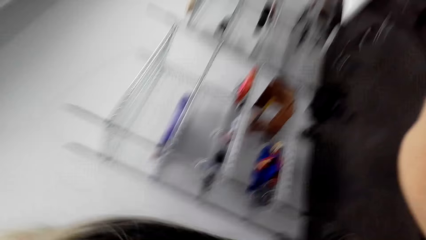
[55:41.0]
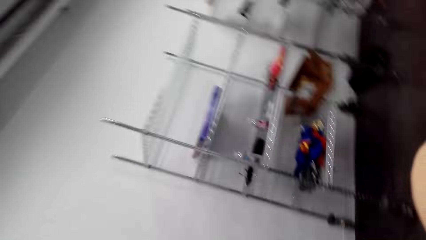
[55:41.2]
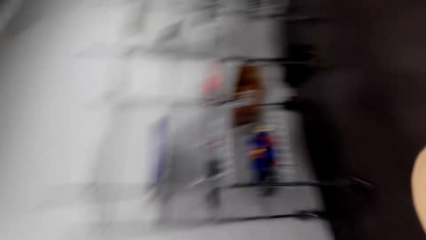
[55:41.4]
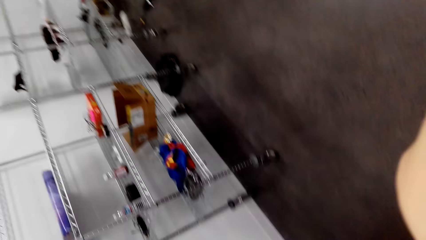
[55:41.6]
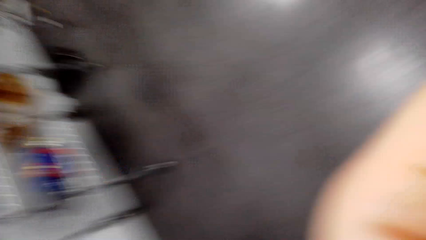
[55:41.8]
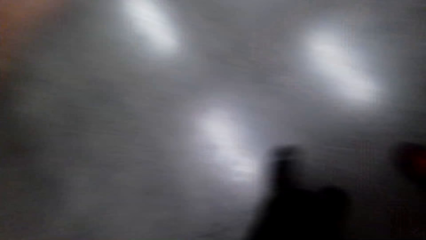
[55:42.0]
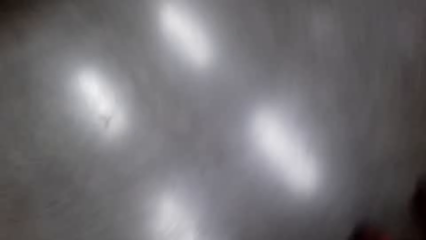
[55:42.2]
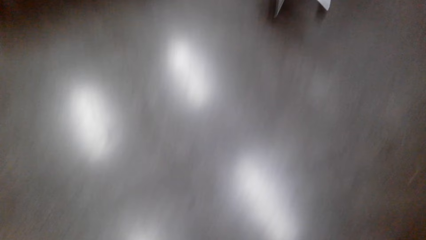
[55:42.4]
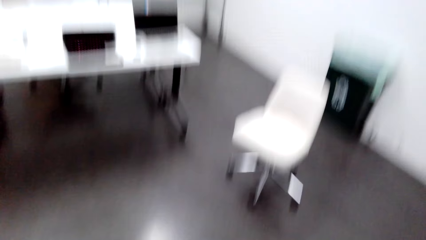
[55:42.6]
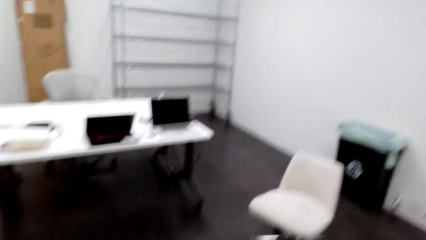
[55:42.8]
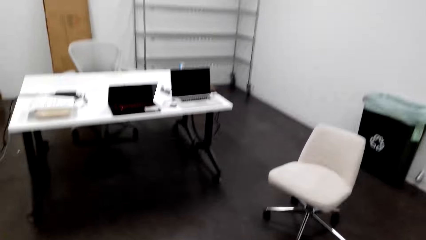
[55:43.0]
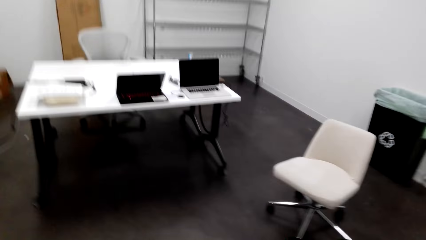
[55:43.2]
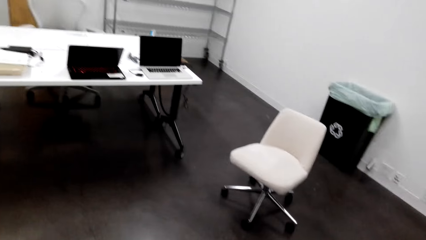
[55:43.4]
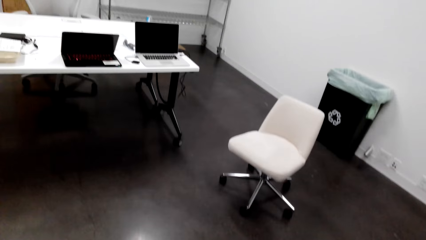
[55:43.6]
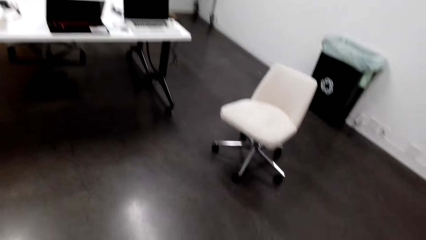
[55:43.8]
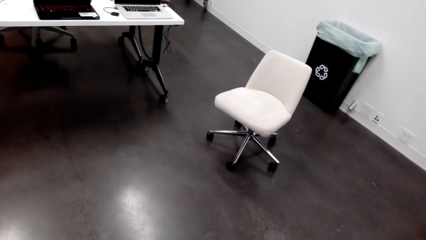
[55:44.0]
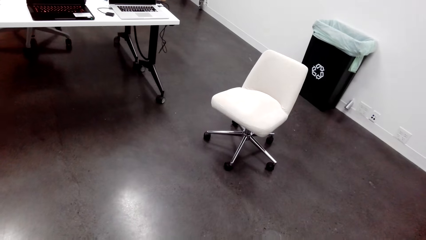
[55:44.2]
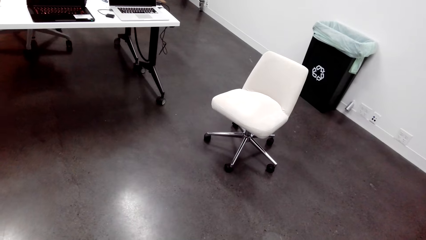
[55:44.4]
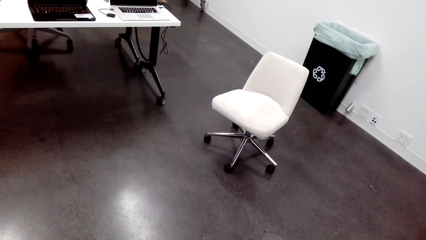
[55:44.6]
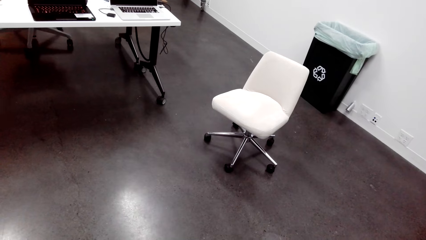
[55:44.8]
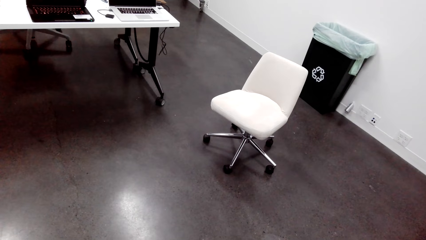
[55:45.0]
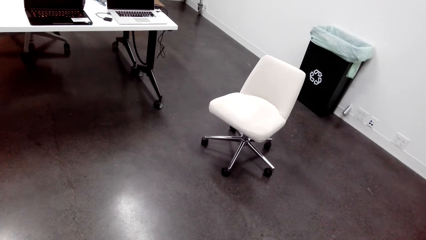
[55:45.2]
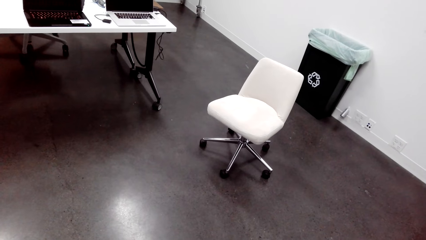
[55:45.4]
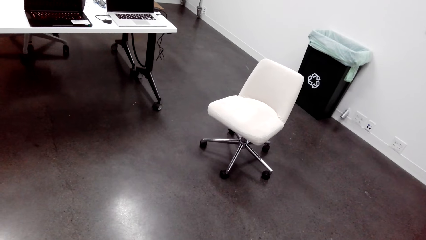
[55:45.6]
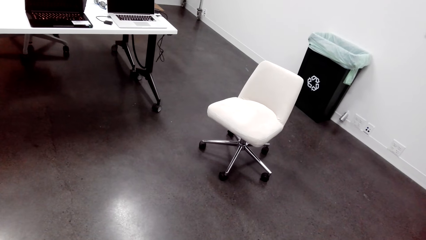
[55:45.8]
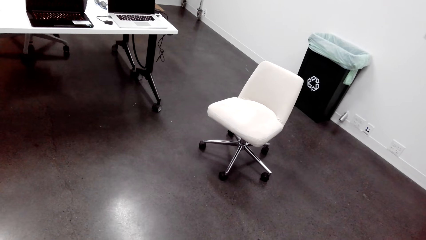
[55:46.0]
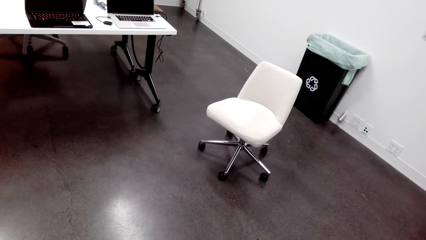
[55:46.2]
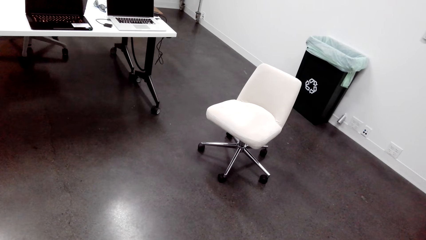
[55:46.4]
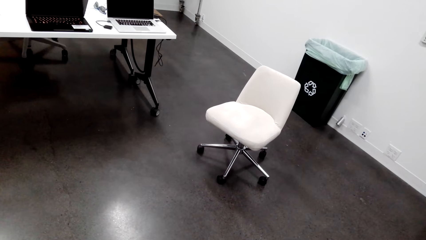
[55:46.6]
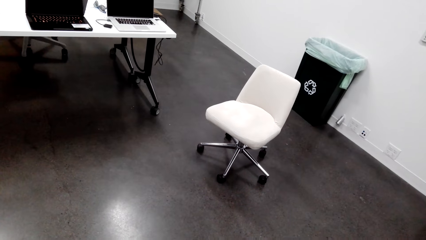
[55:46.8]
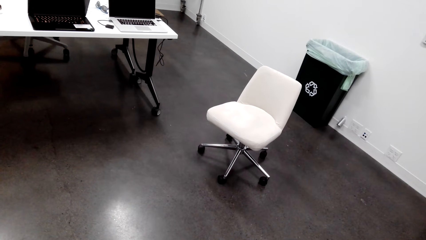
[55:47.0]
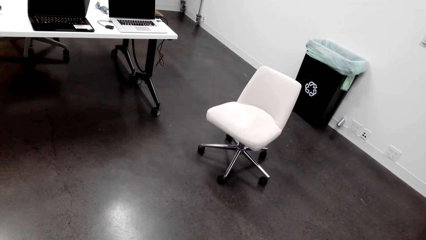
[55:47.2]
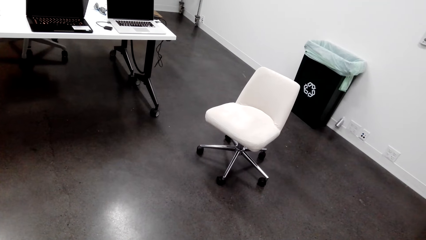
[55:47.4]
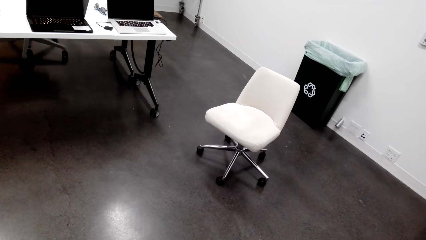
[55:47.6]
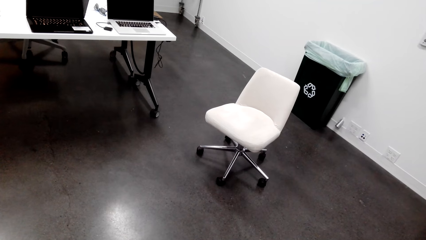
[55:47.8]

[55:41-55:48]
A person removes her hand from something. The camera wearer looks around the office.
